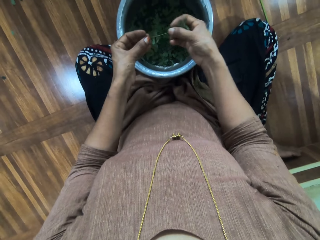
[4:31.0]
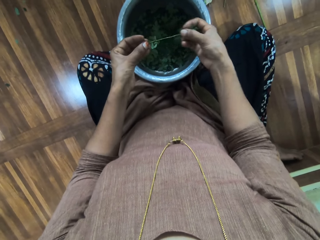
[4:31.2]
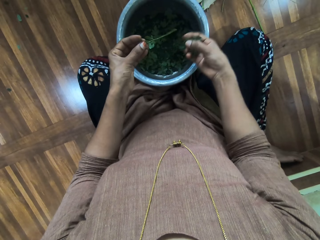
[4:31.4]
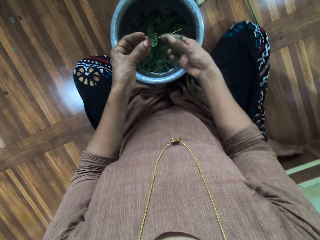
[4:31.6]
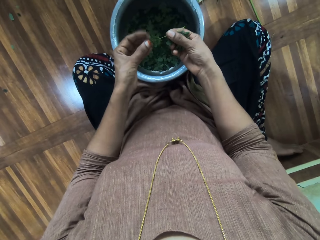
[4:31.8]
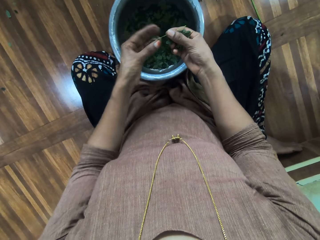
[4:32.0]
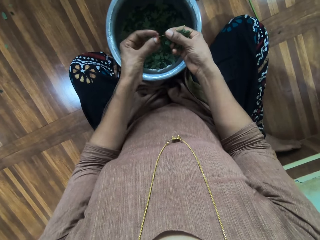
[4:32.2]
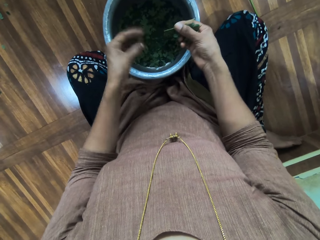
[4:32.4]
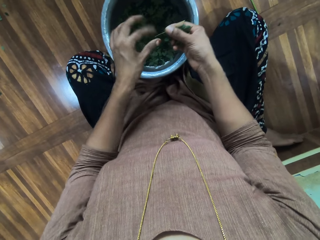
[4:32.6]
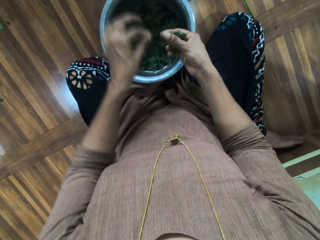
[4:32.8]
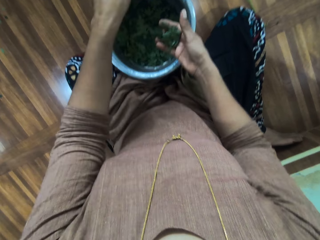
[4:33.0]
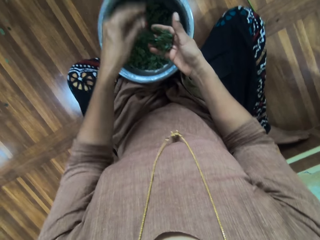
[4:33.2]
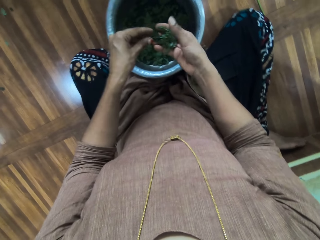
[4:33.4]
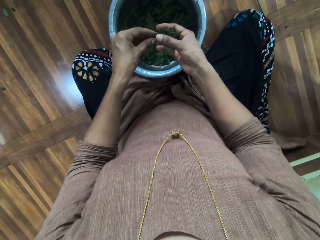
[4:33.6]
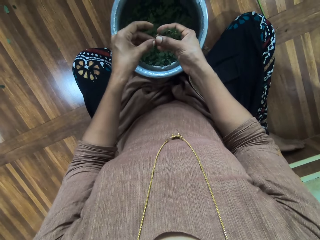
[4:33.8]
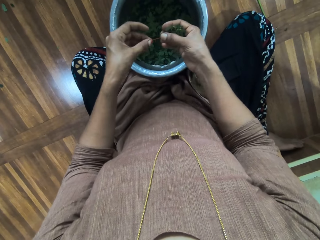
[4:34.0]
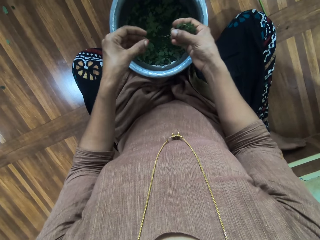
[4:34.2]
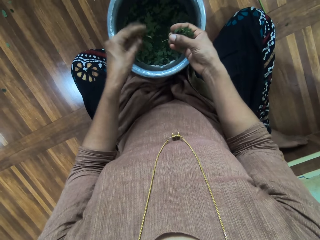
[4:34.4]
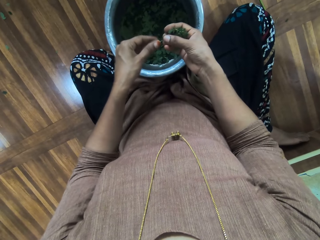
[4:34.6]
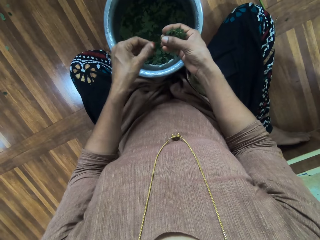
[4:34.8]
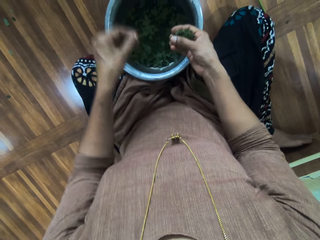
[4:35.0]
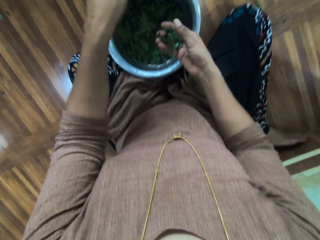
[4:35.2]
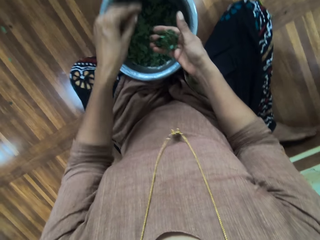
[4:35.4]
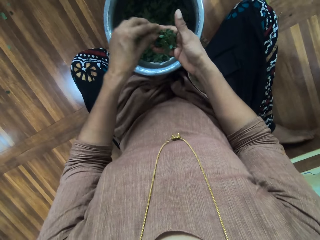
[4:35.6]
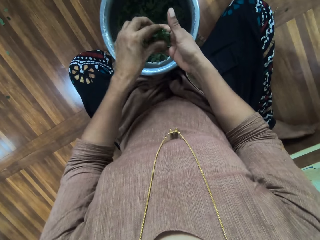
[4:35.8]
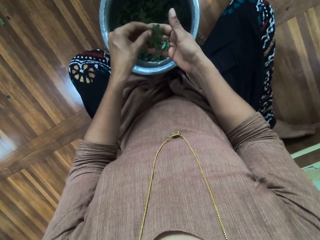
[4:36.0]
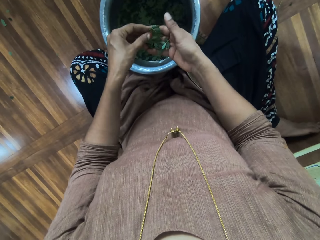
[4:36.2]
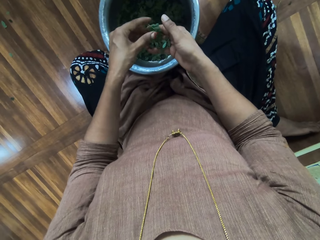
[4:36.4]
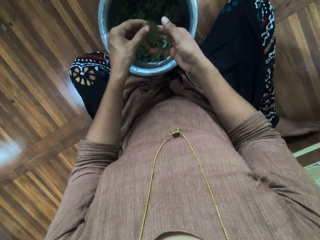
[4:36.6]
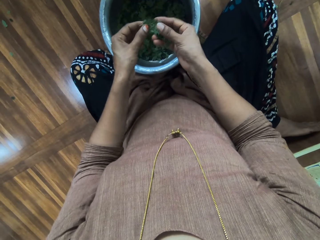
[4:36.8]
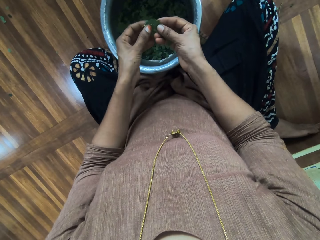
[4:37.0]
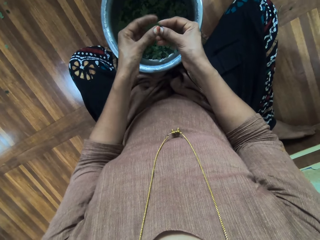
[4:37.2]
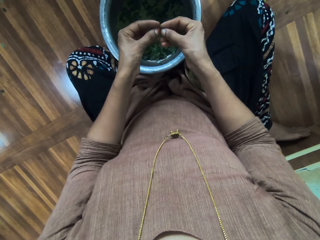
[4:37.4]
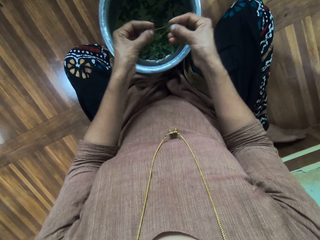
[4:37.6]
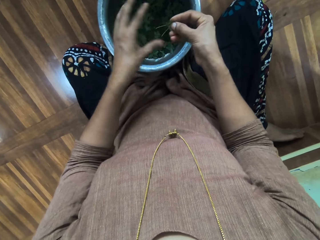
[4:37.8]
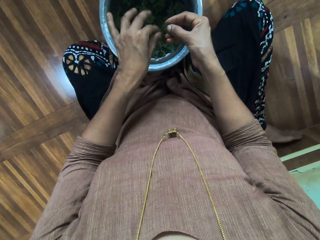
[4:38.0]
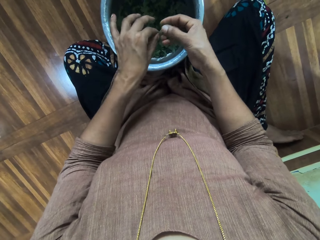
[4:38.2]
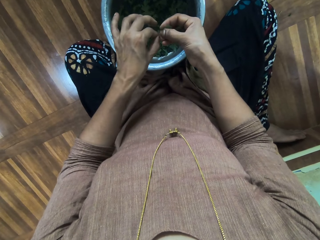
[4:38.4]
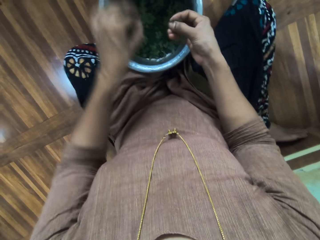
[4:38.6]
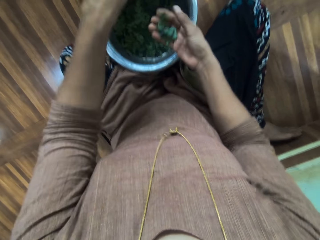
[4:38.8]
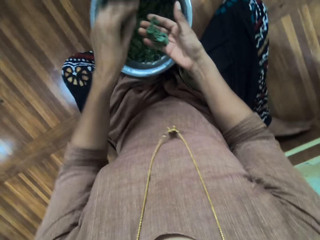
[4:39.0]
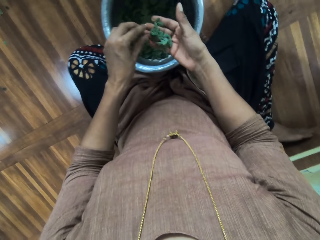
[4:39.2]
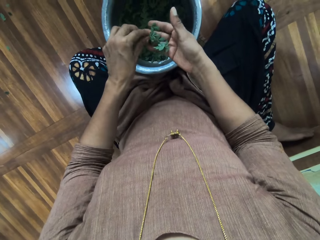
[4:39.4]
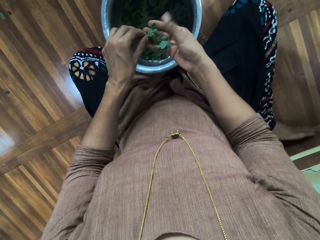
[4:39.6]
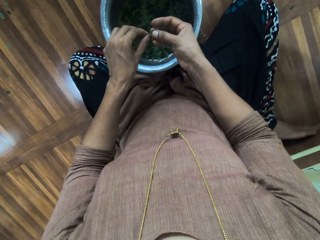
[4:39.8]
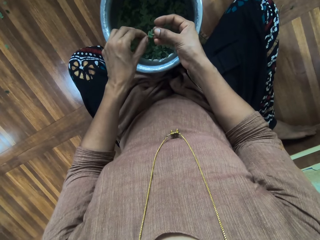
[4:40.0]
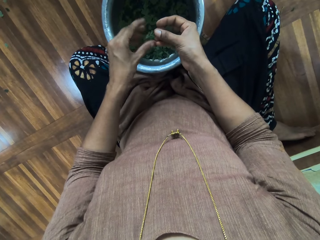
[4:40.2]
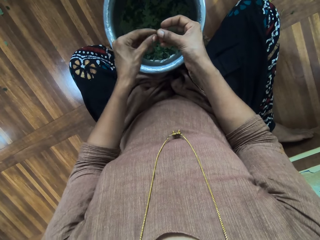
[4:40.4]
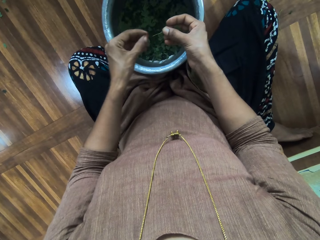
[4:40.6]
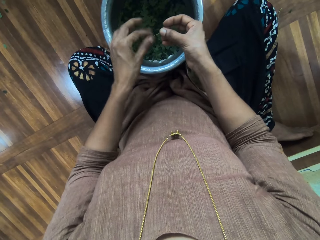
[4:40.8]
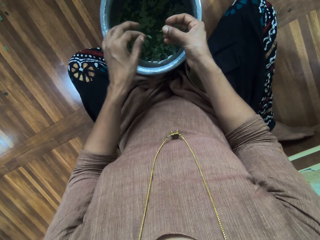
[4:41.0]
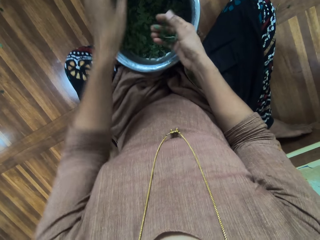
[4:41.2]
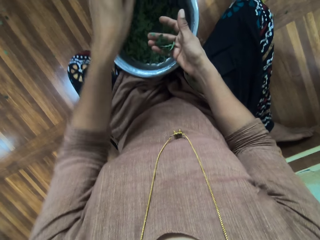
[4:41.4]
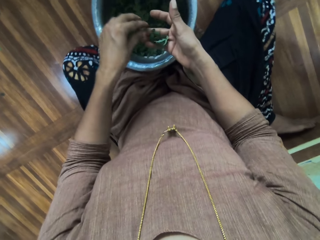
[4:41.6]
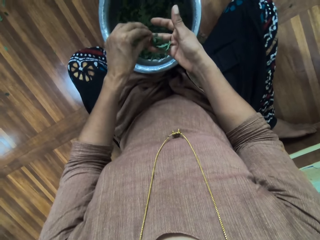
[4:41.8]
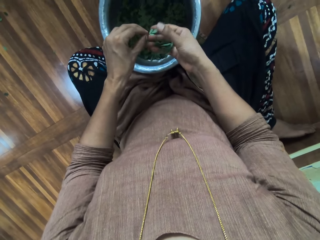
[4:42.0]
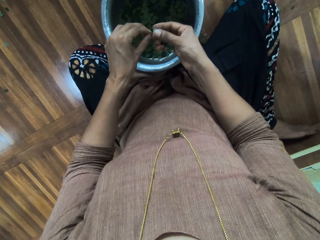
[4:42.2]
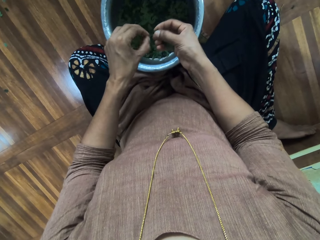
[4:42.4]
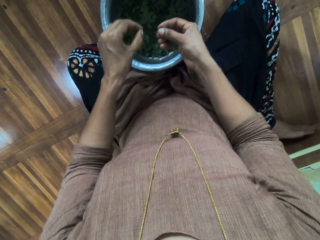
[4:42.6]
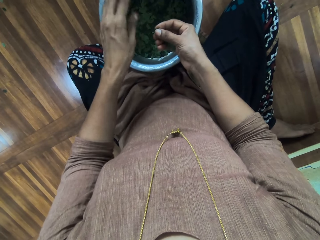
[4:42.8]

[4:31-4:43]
The camera wearer removes the leaves on a branch.

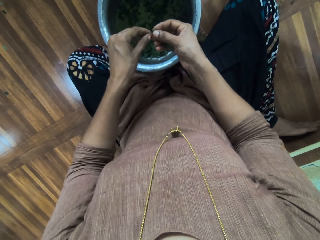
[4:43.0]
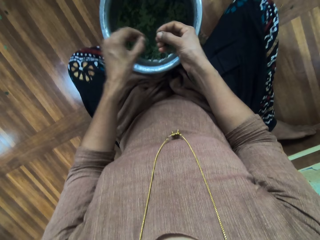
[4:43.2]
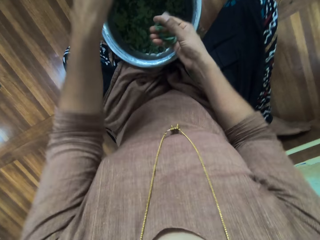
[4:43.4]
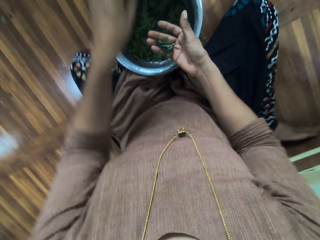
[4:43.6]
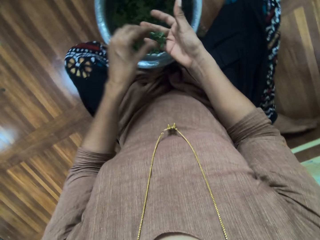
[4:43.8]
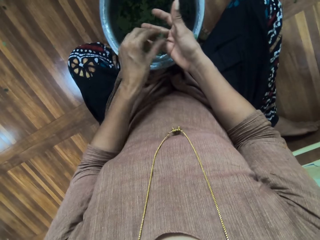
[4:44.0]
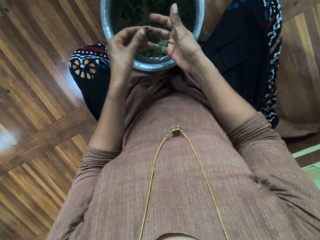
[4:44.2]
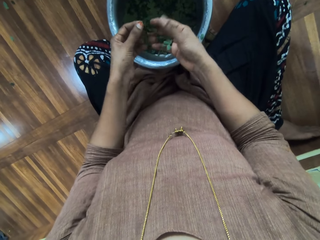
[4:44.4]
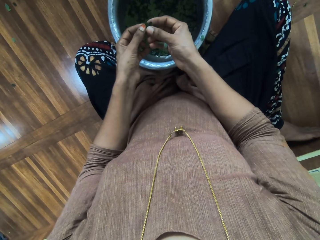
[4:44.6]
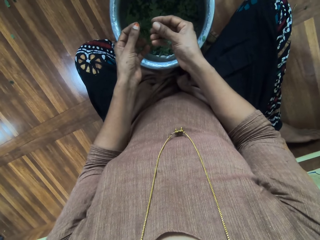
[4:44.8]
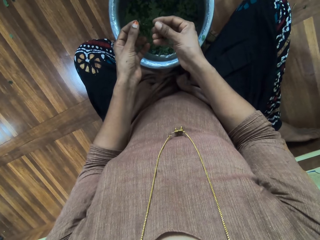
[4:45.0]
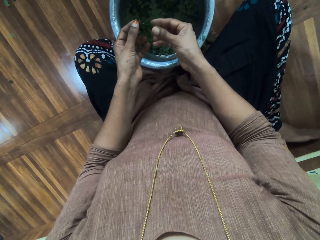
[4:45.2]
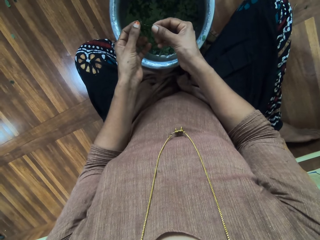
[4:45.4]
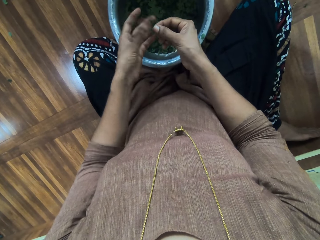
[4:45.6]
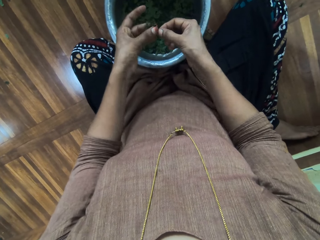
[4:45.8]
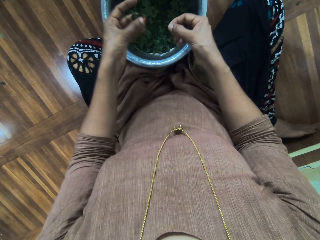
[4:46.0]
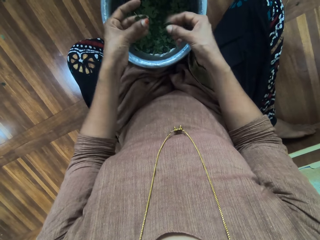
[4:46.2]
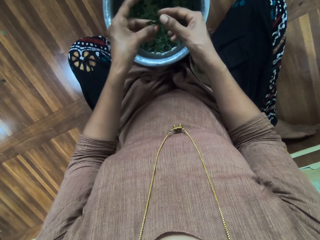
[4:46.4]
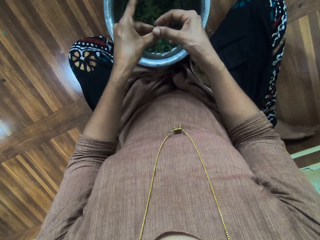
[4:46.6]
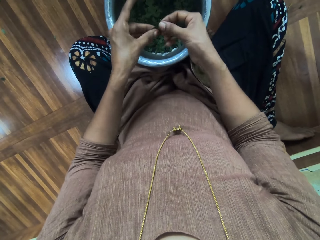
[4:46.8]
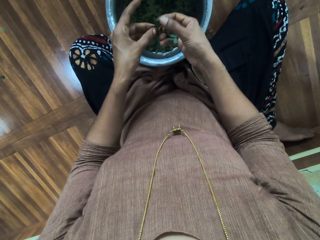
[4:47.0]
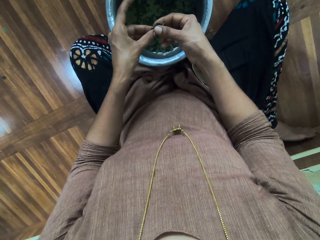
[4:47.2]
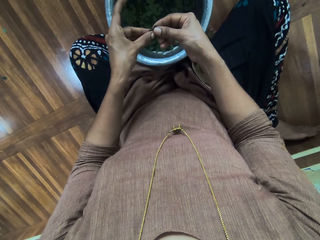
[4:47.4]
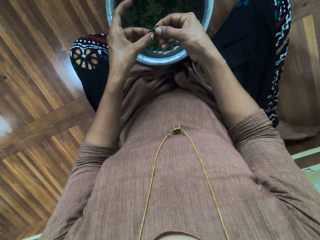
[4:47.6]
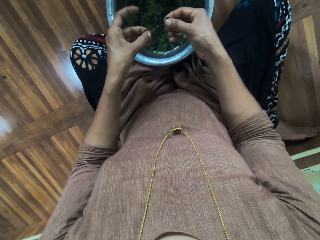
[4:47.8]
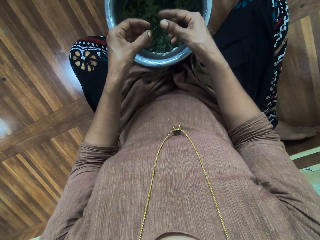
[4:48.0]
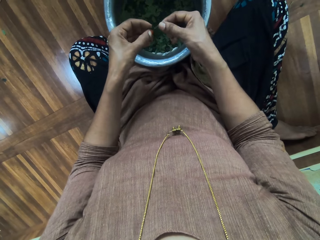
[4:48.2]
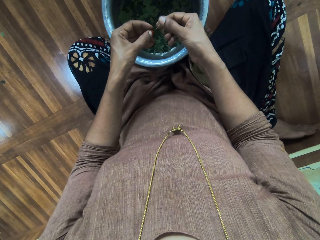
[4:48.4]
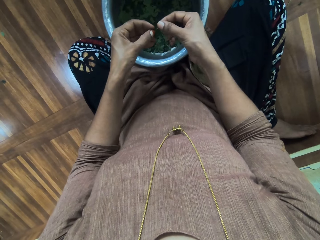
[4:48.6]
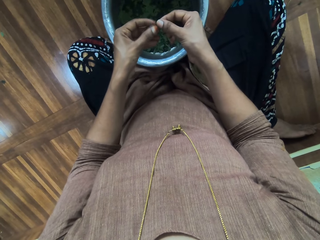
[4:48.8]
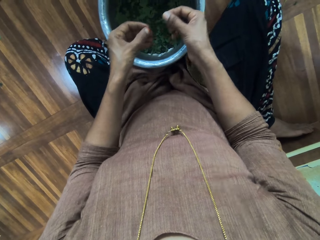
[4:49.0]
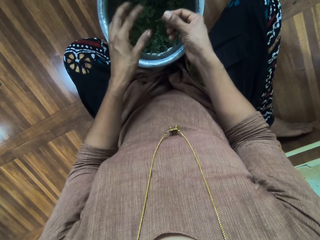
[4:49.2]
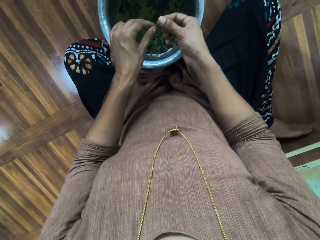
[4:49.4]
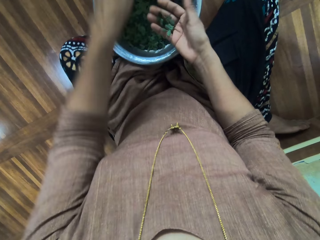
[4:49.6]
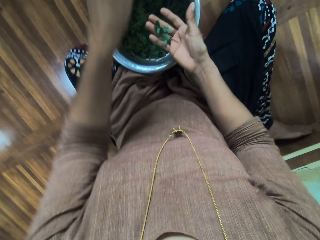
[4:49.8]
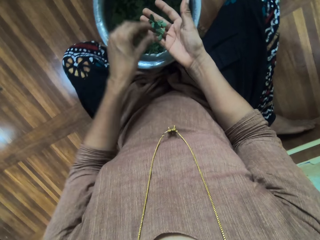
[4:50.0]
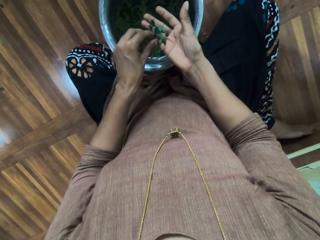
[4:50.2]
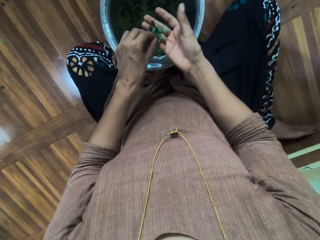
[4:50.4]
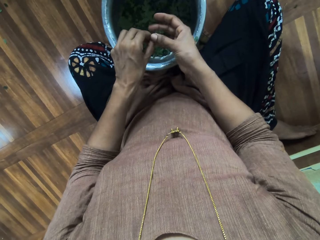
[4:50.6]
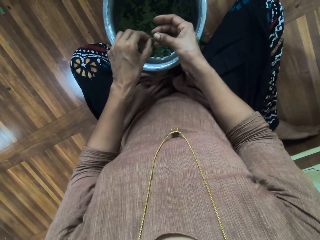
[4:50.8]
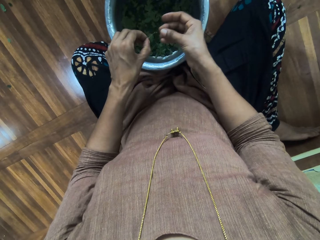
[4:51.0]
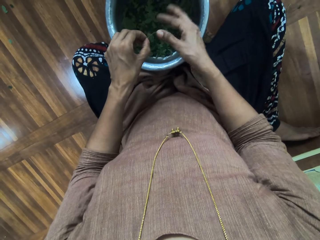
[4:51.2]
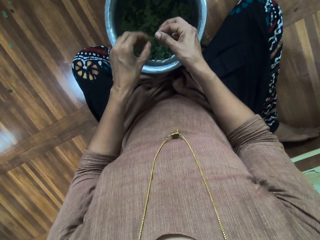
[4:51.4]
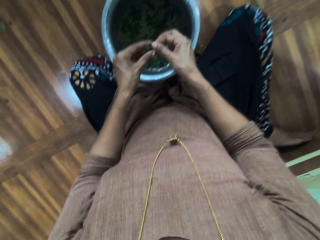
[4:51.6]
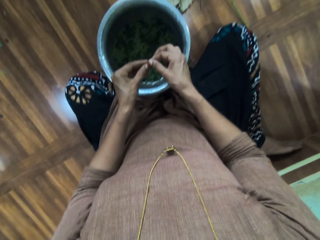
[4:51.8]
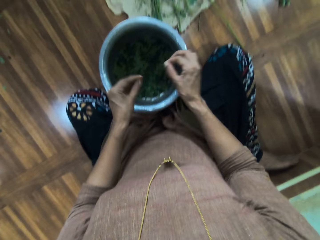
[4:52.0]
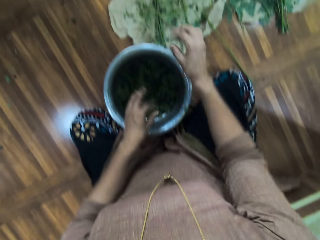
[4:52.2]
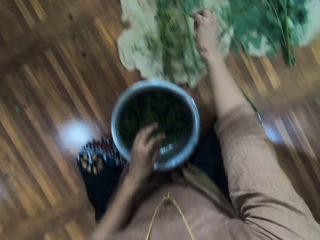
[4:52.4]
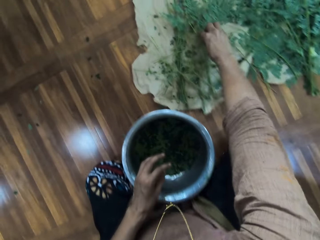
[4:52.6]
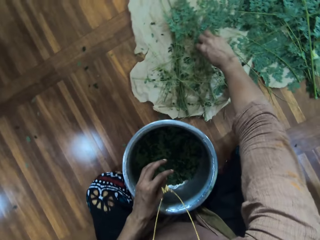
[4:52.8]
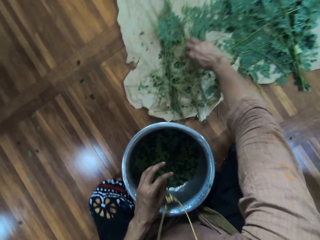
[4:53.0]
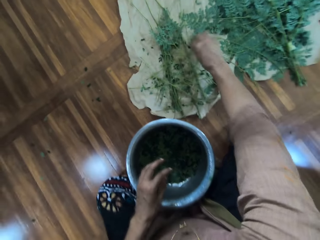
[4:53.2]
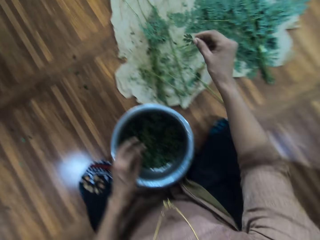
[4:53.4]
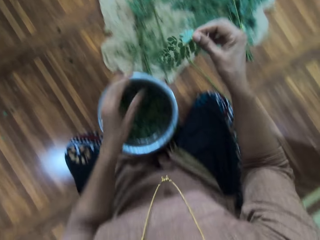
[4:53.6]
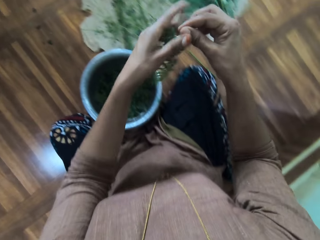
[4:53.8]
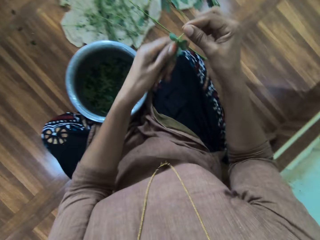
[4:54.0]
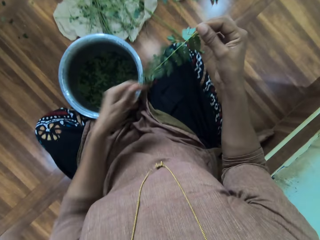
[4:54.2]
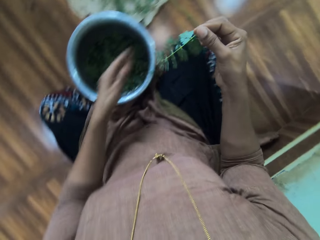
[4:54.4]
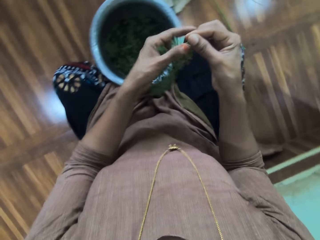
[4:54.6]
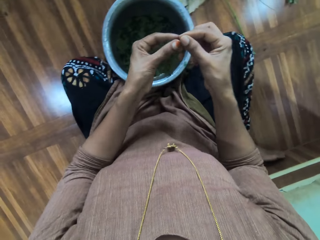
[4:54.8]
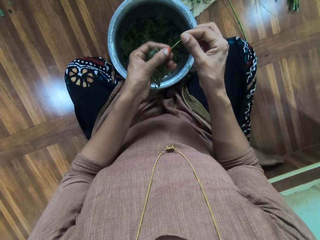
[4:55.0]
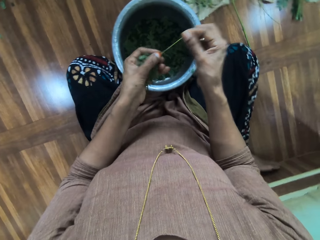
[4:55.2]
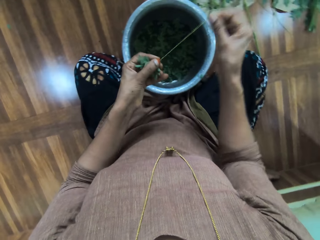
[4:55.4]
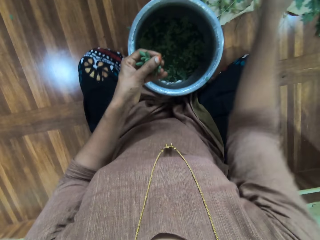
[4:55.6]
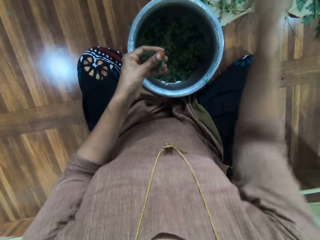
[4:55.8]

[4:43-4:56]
The camera wearer puts a herb in a bucket. They strip the herb. They put the herb in the bucket. They strip the herb. They put the herb in the bucket. They shift the herb stem to the left hand. They throw away the herb stem. They take the herb with the left hand. They strip the herb. They put the herb in the bucket. They shift the herb to the right hand. They strip the herb. They put the herb in the bucket. They pick the herb. They wipe the herb with the left hand. They sort out the leaves. They strip the herb.
